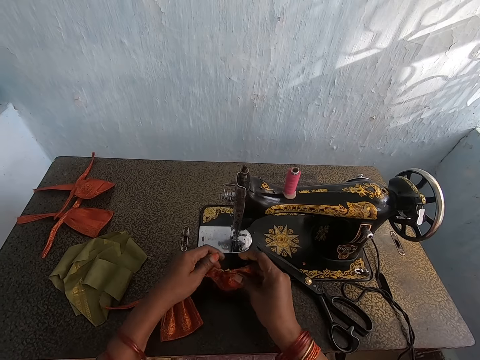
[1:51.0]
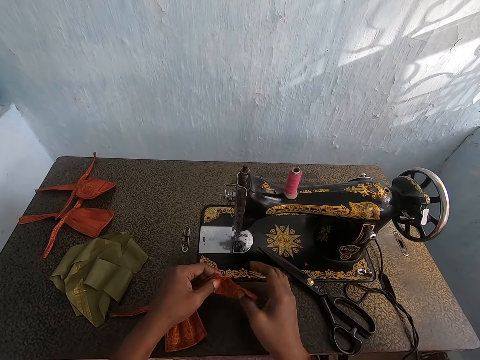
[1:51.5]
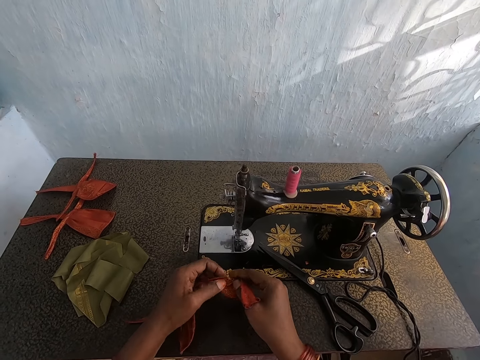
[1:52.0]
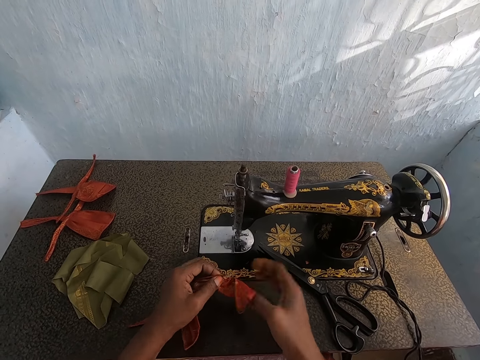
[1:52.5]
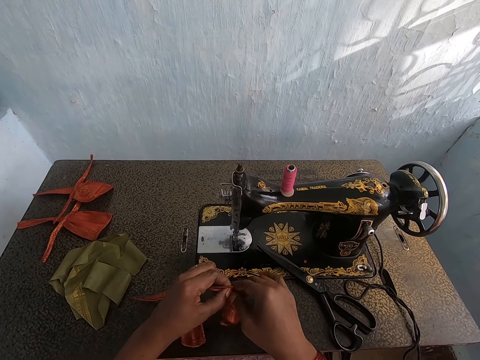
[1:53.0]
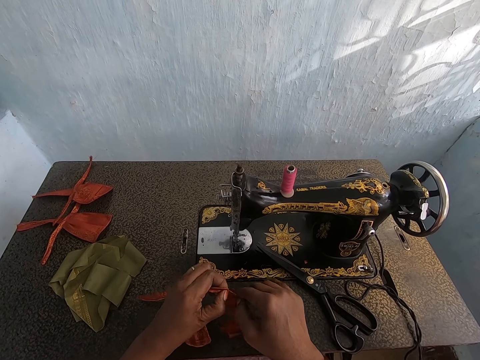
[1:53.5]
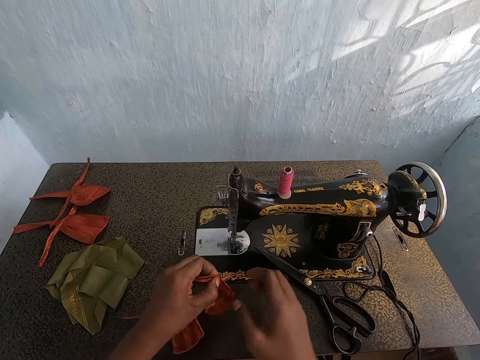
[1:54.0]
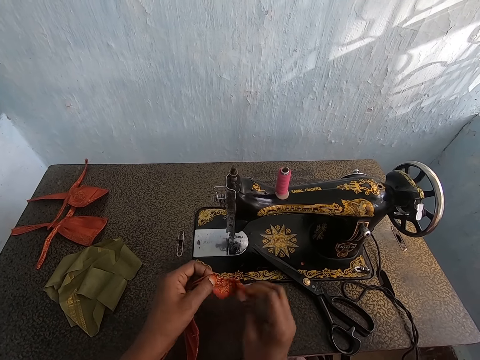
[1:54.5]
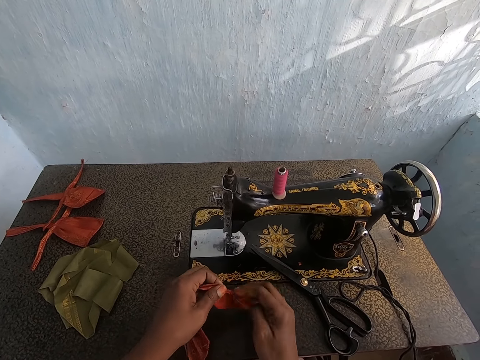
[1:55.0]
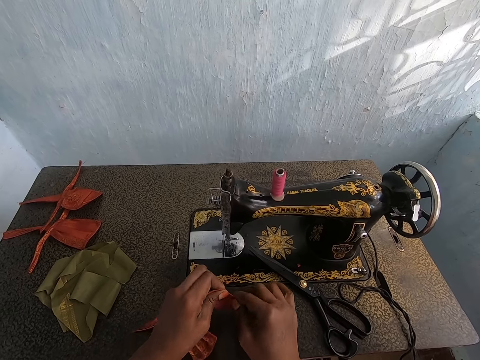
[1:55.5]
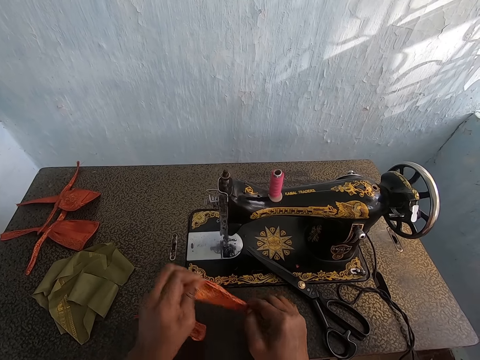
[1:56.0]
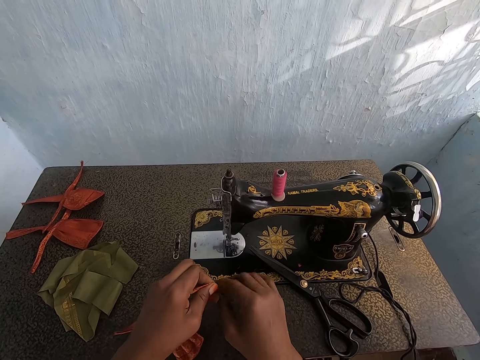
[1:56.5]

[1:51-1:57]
The camera wearer drops the pair of scissors on the sewing machine with her right hand. She smoothens the fabric with her right hand.

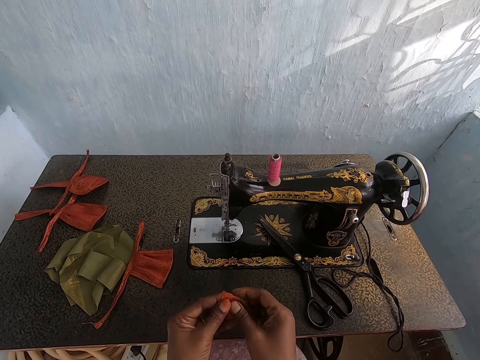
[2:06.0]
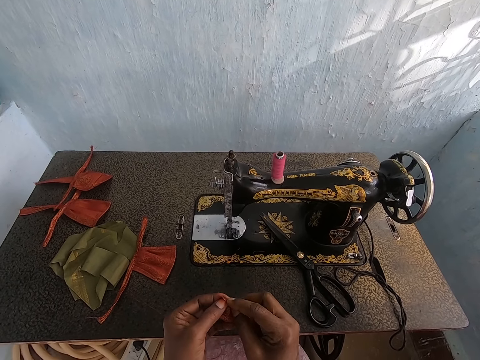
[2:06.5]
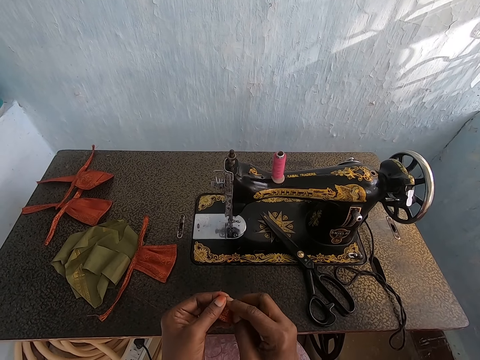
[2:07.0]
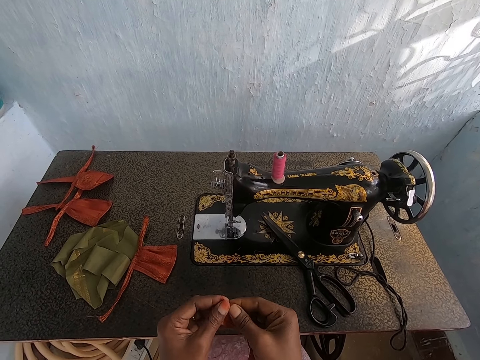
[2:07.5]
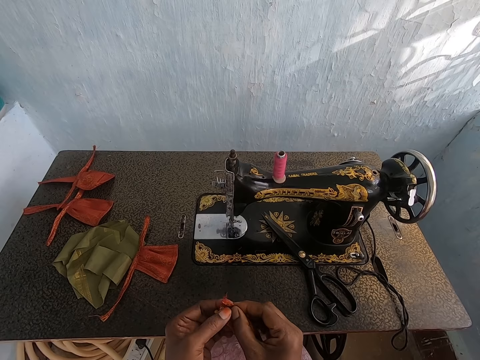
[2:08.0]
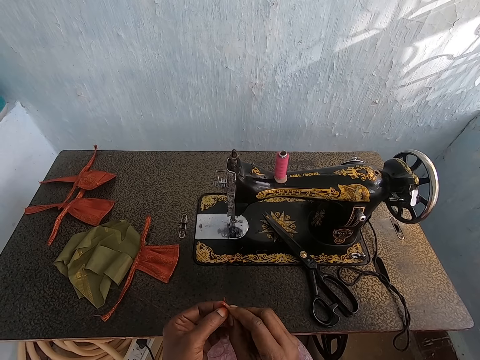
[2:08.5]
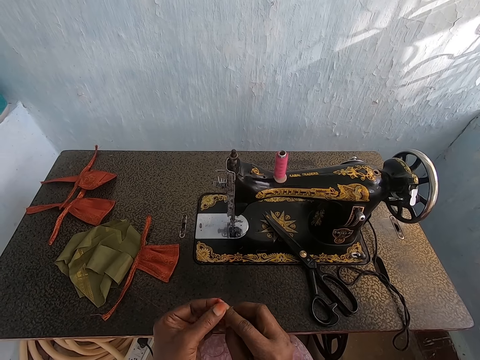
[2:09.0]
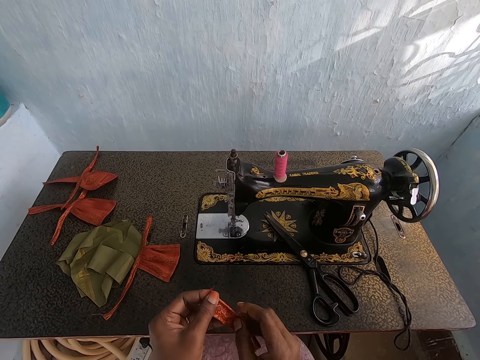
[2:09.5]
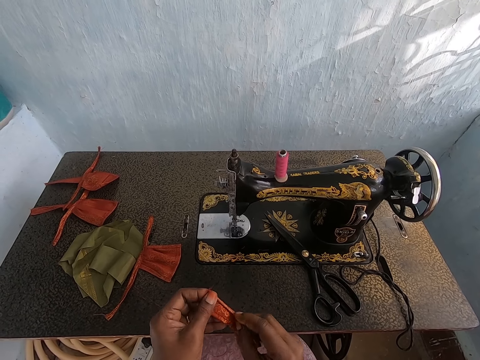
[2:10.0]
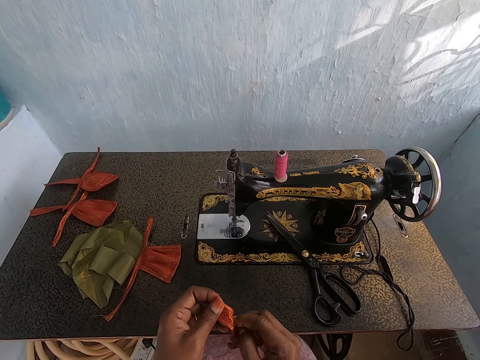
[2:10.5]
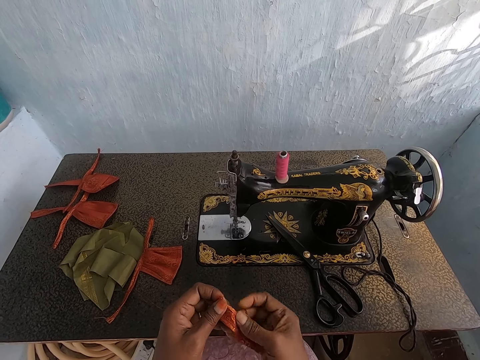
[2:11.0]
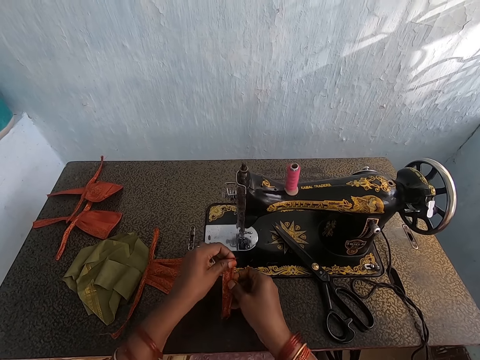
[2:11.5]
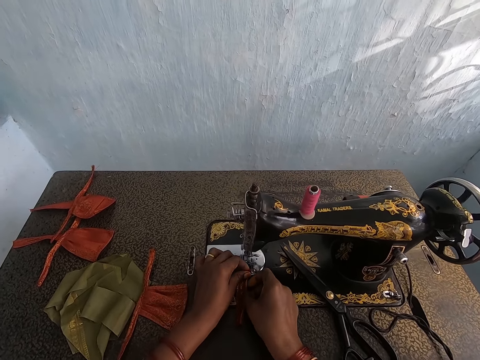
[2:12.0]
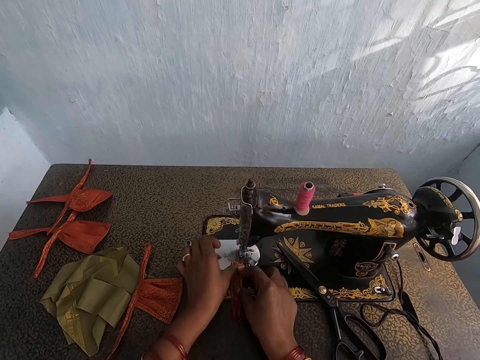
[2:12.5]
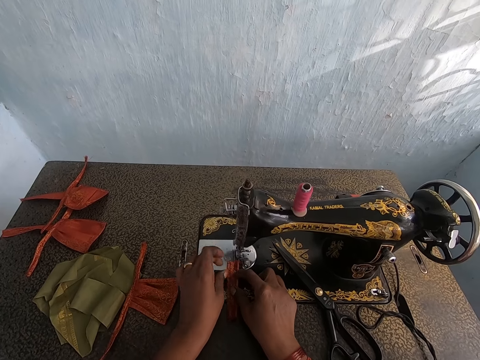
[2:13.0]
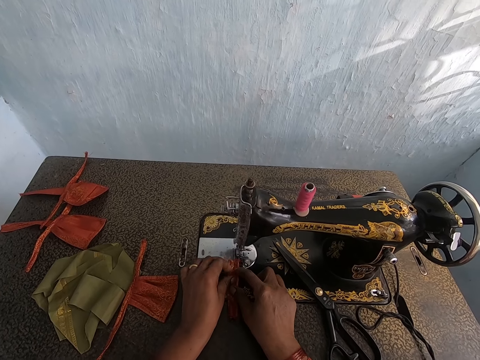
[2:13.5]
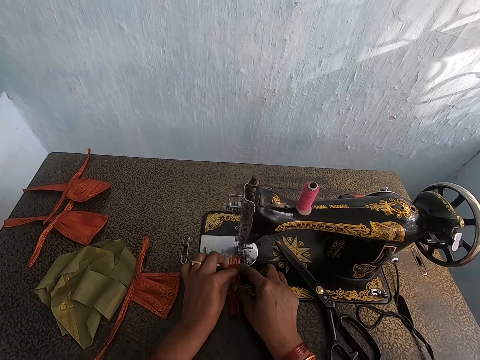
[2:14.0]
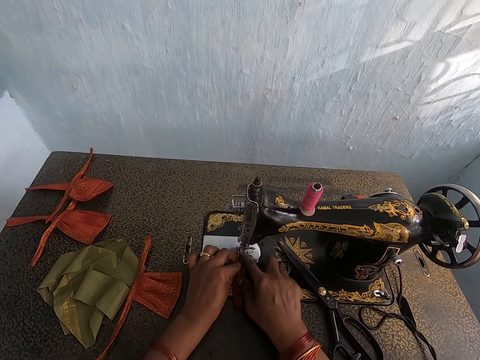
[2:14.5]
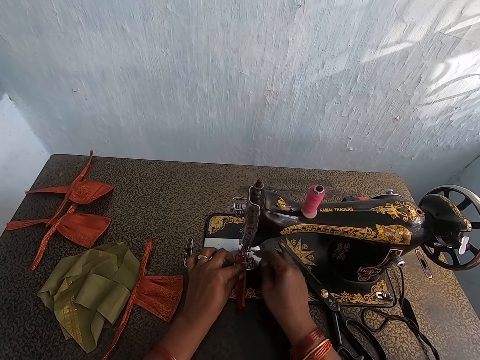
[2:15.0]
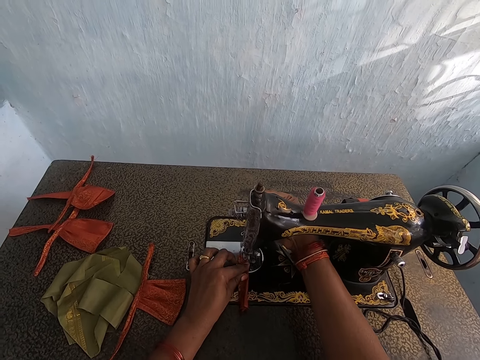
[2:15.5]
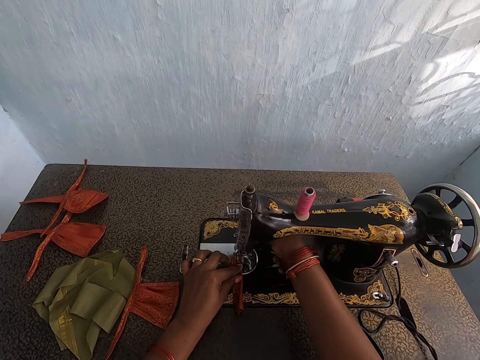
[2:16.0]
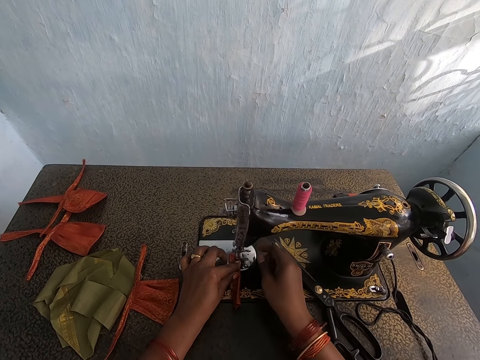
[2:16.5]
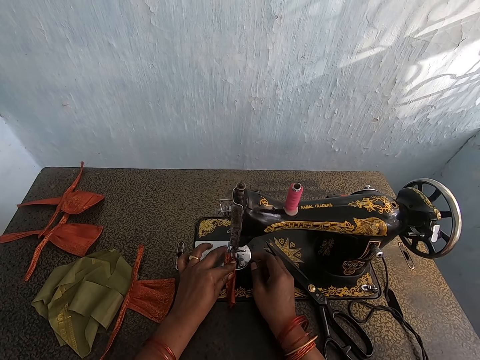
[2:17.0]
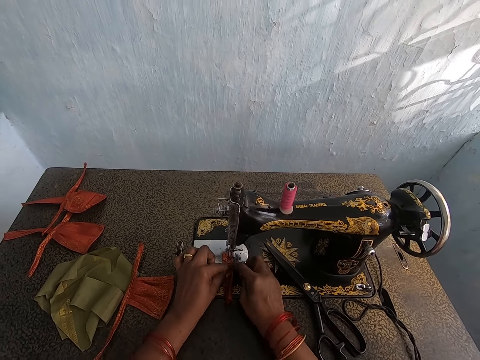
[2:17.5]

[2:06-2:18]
The camera wearer rolls a part of the fabric with her hands. She folds a piece of cloth. She sets the fabric under the presser foot of the sewing machine with both hands. She lowers the presser bar lifter on the sewing machine with her right hand.

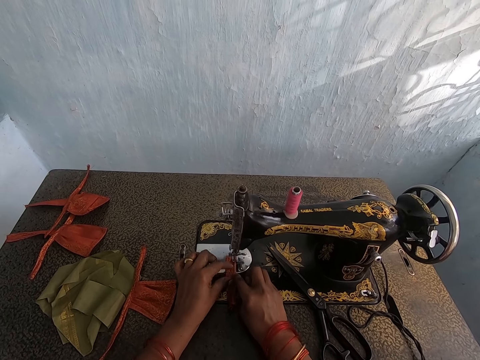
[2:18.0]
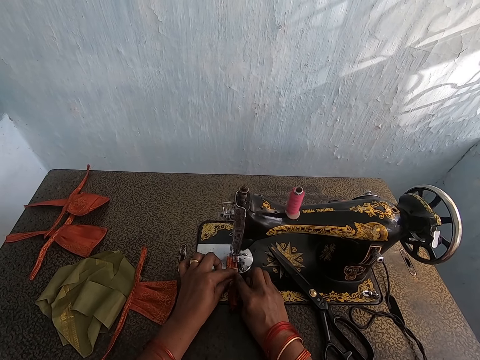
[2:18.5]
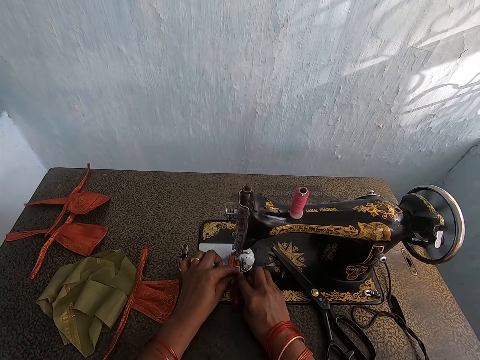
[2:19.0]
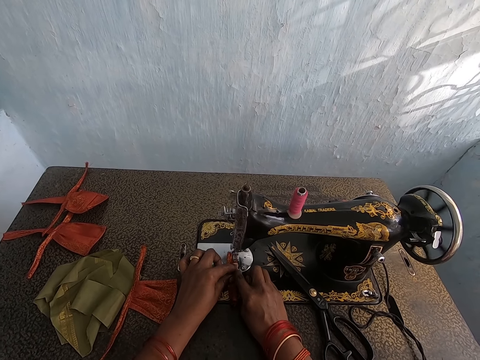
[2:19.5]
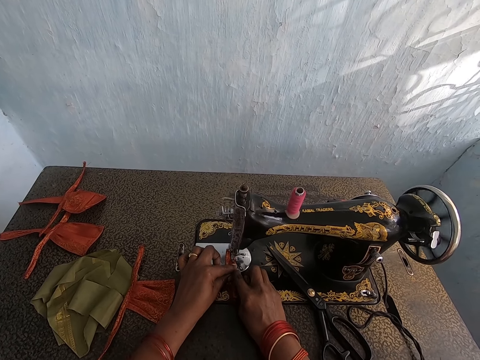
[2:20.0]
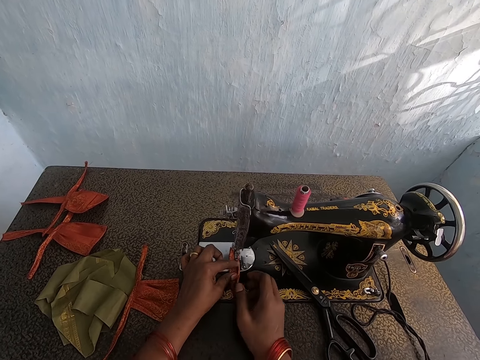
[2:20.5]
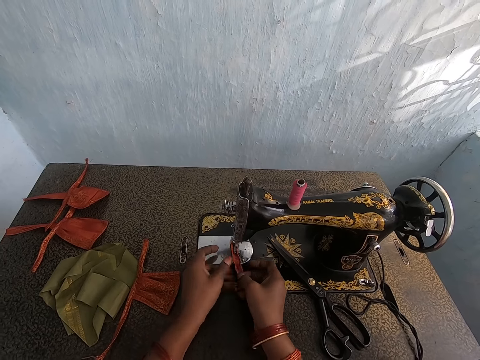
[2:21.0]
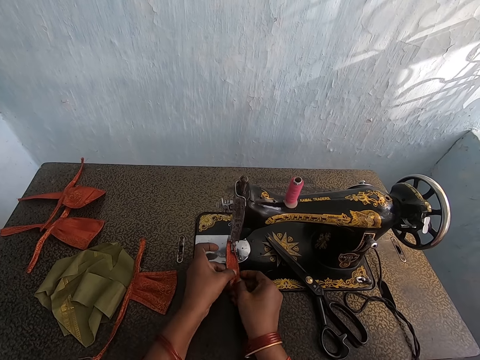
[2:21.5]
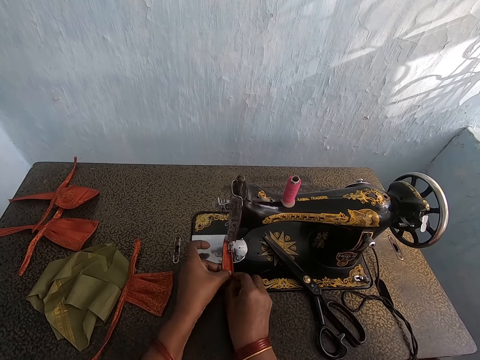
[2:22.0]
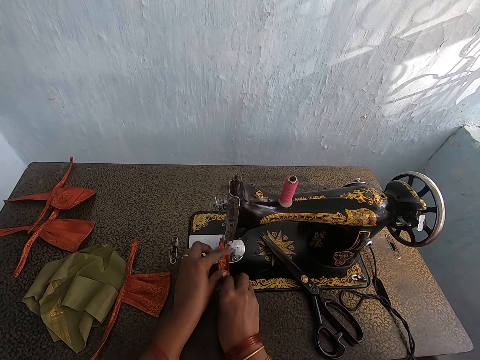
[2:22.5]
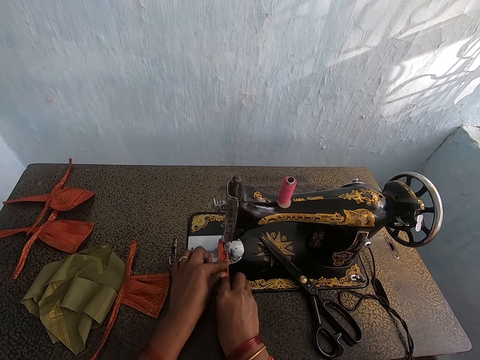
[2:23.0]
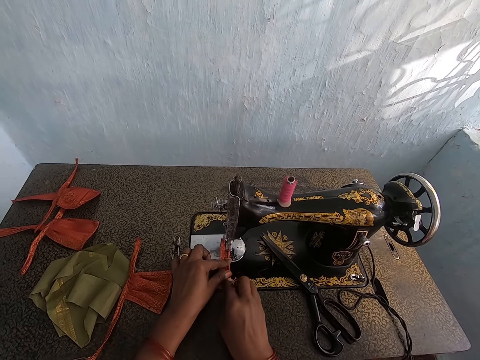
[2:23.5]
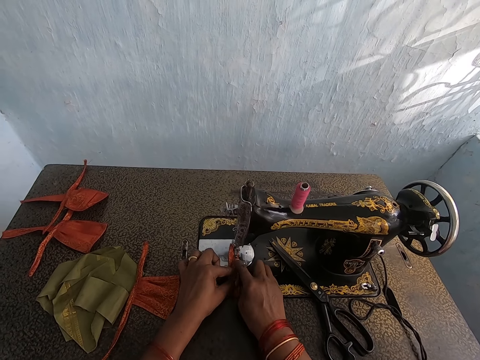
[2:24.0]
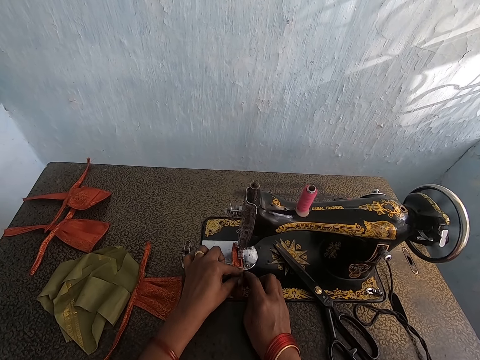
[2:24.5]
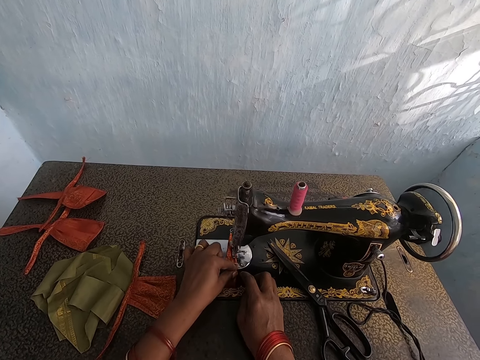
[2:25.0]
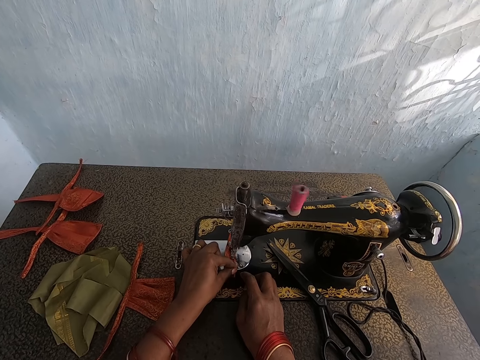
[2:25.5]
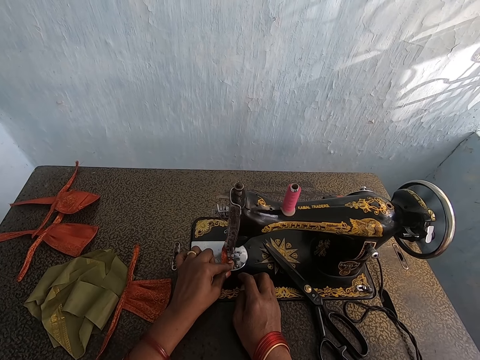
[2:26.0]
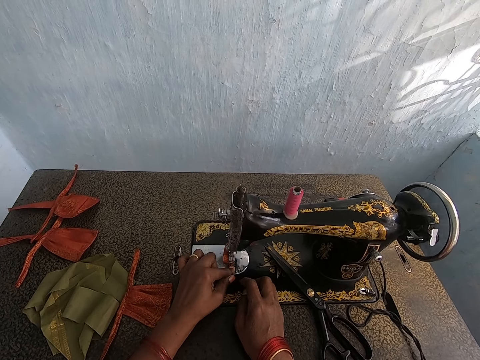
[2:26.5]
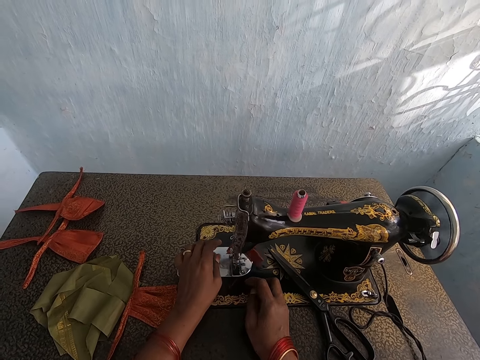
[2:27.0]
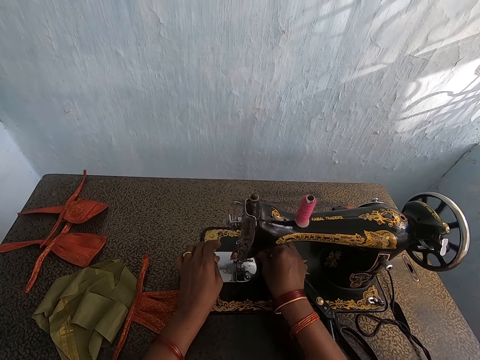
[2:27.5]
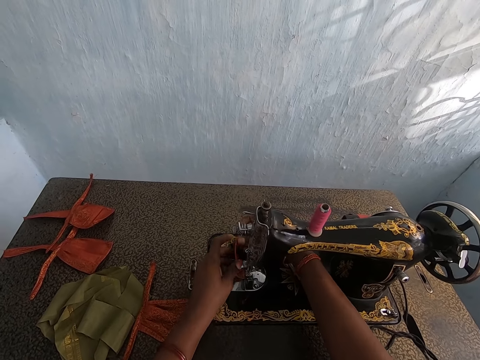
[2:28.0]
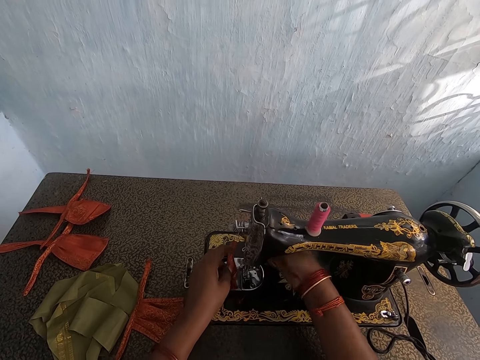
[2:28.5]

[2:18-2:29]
The camera wearer sews the fabric on the sewing machine with both hands. She adjusts the fabric on the sewing machine with her hands. She sews the fabric on the sewing machine with both hands.
